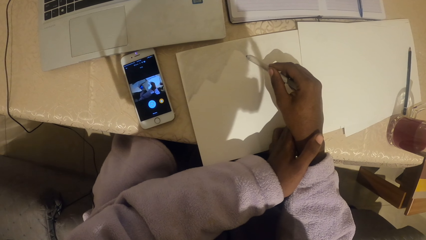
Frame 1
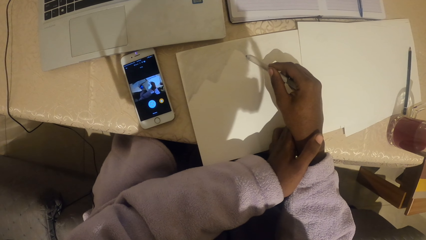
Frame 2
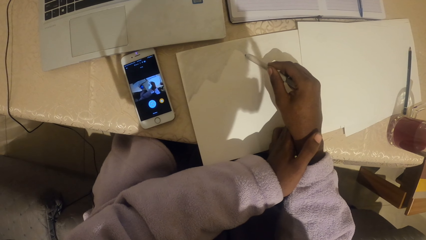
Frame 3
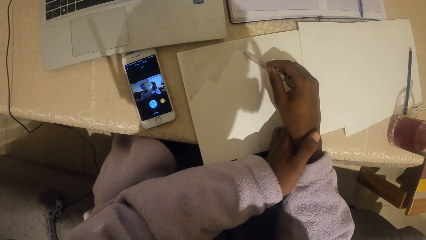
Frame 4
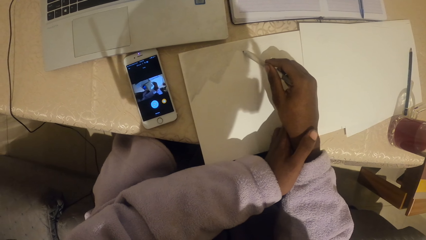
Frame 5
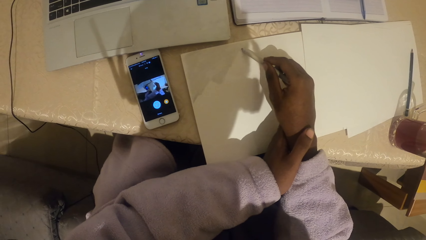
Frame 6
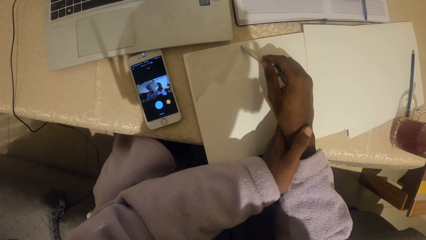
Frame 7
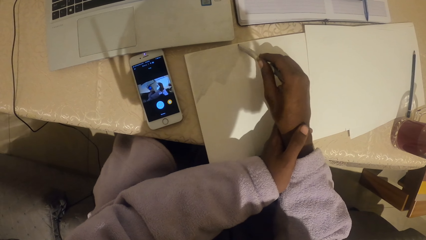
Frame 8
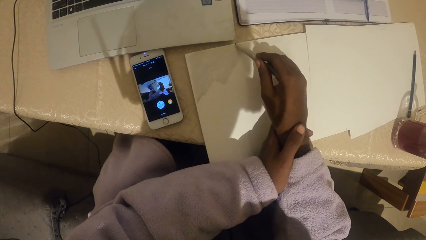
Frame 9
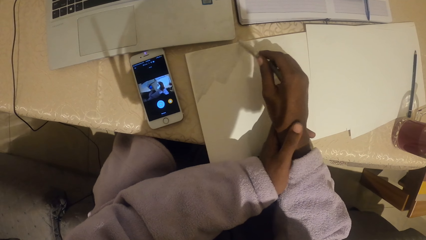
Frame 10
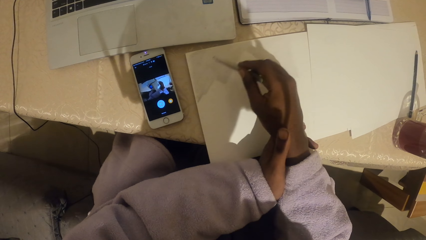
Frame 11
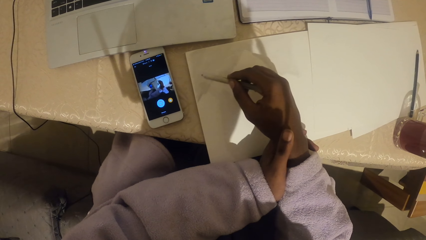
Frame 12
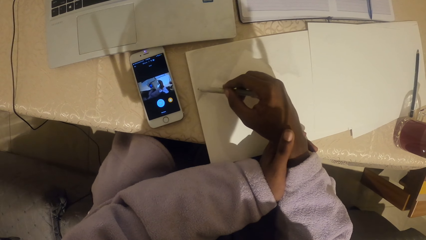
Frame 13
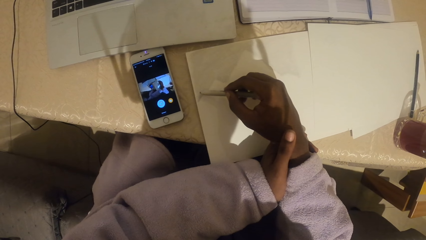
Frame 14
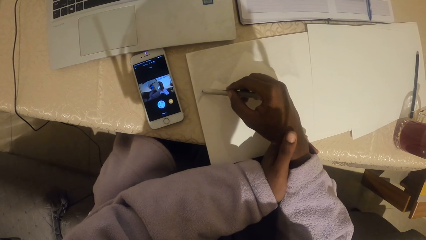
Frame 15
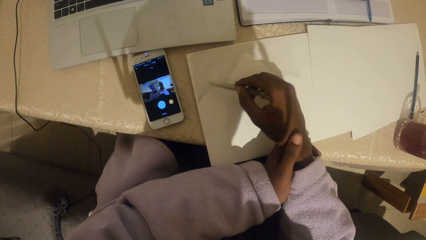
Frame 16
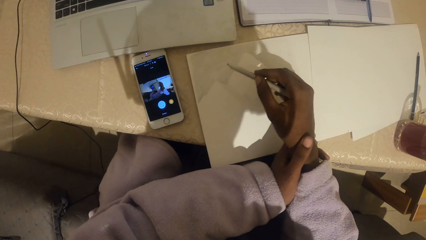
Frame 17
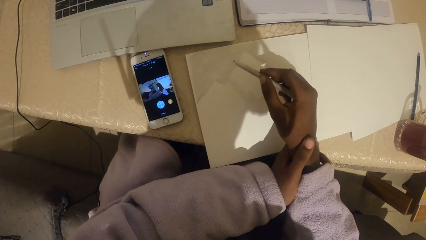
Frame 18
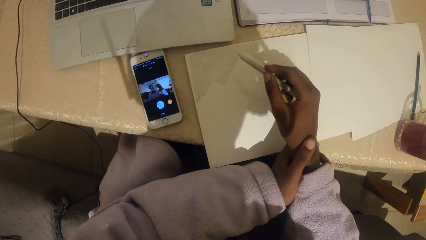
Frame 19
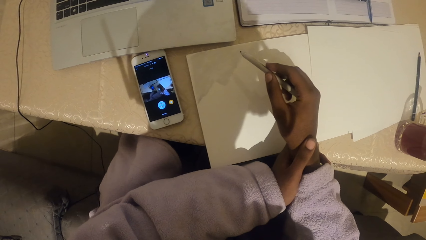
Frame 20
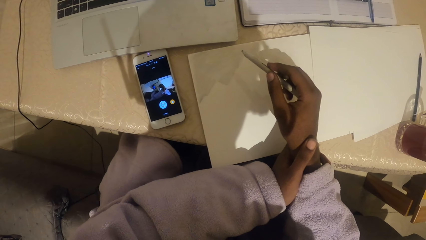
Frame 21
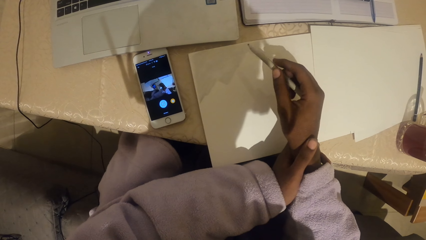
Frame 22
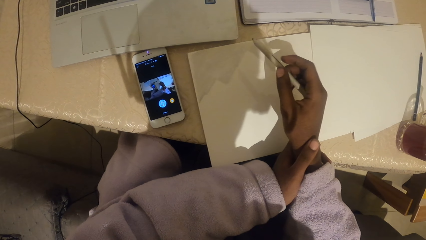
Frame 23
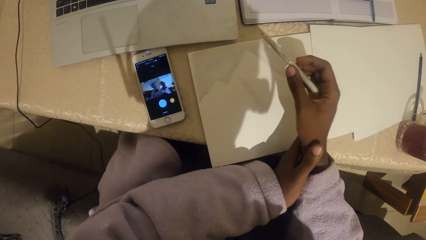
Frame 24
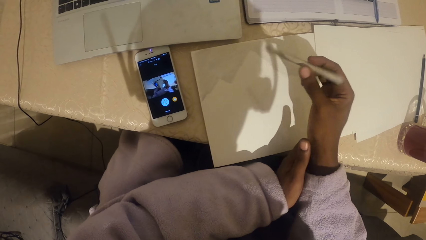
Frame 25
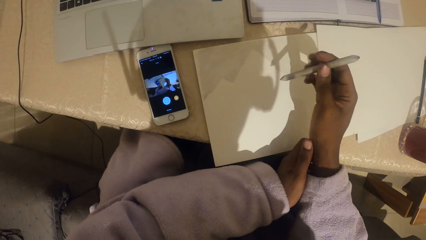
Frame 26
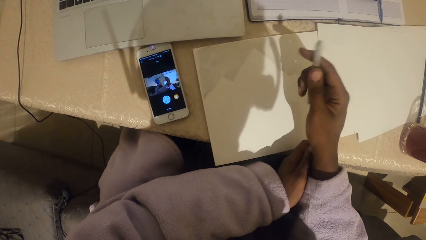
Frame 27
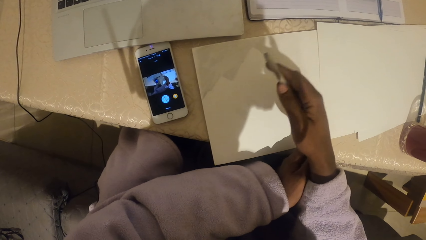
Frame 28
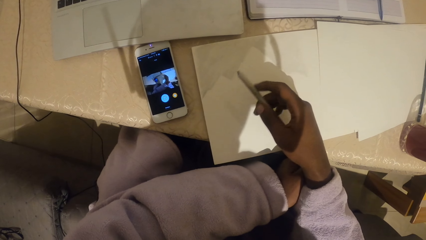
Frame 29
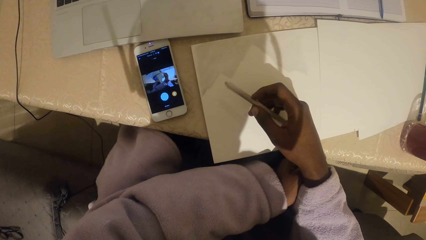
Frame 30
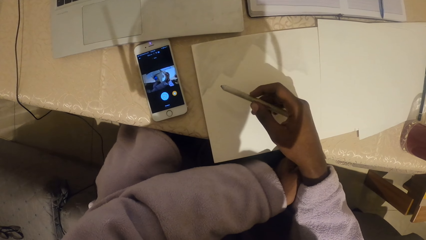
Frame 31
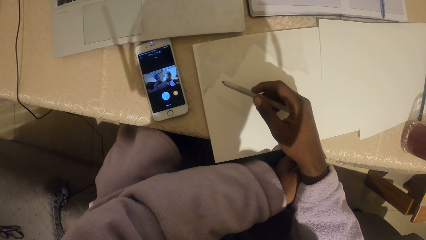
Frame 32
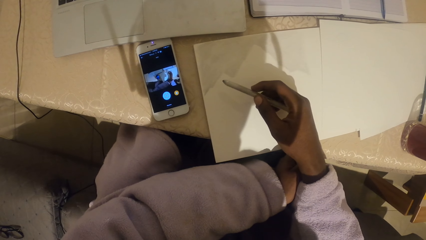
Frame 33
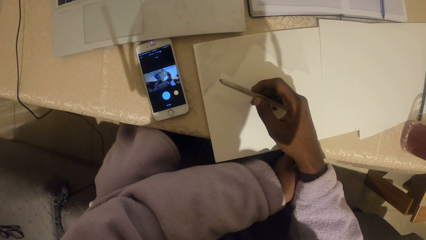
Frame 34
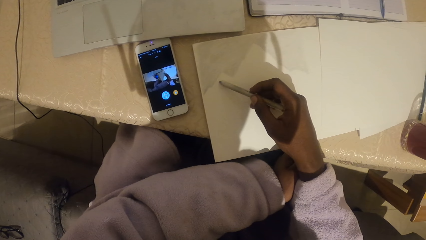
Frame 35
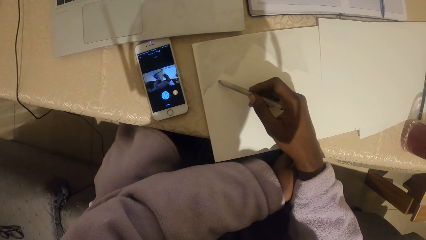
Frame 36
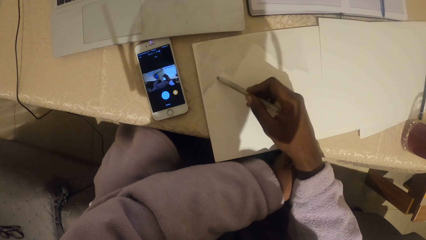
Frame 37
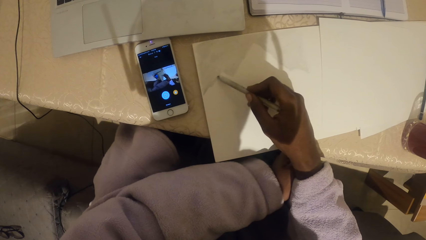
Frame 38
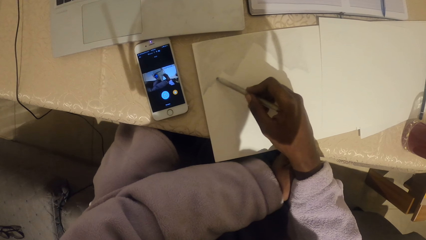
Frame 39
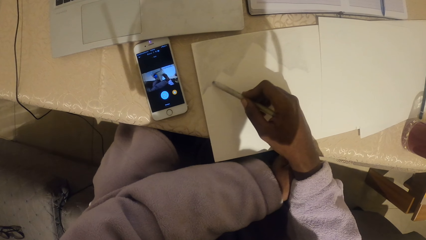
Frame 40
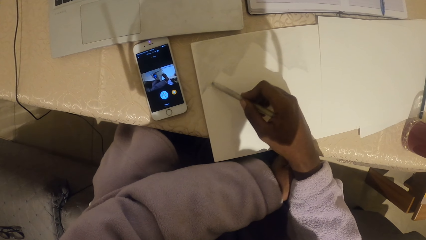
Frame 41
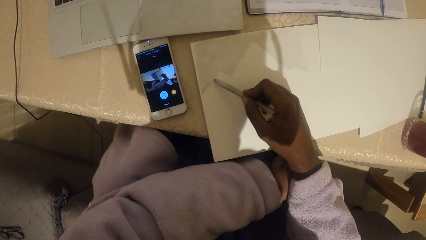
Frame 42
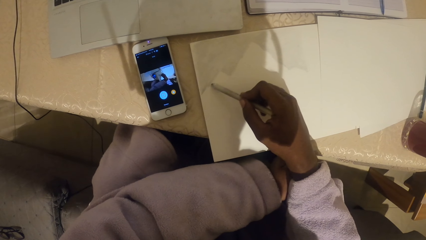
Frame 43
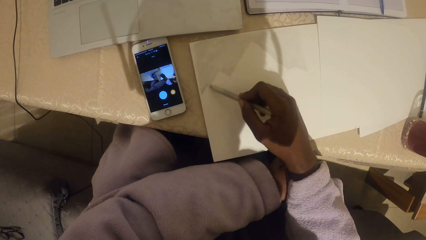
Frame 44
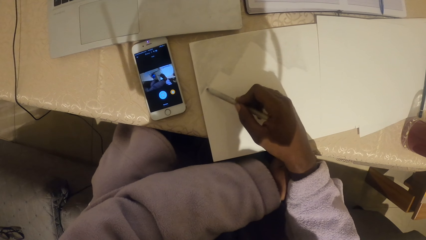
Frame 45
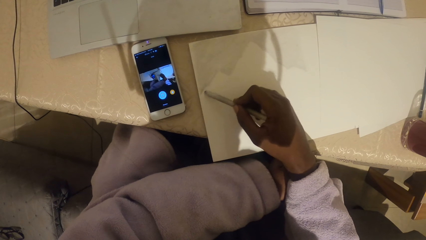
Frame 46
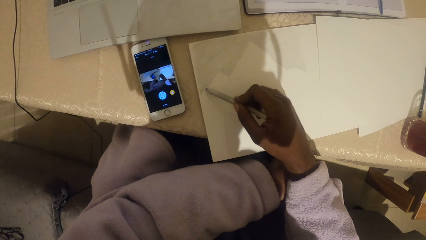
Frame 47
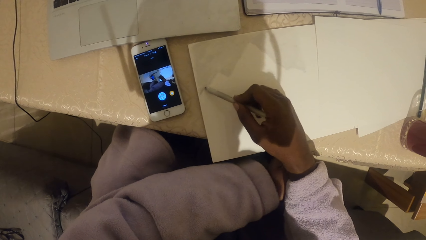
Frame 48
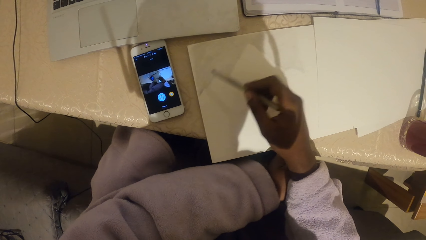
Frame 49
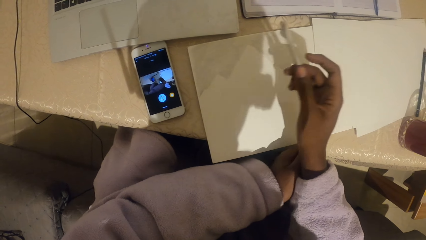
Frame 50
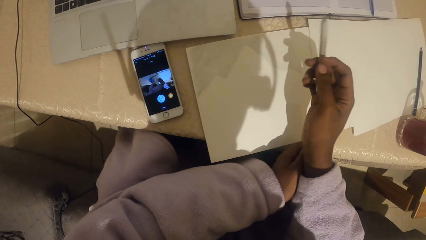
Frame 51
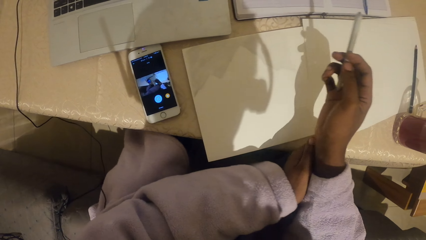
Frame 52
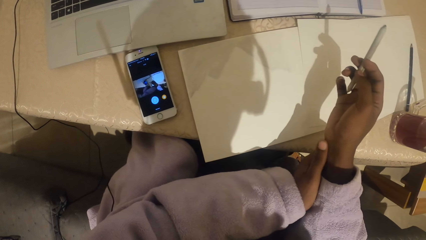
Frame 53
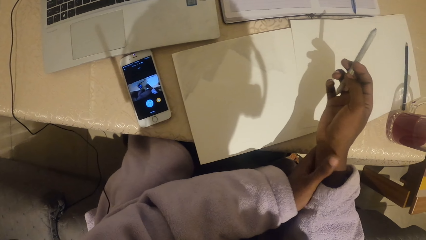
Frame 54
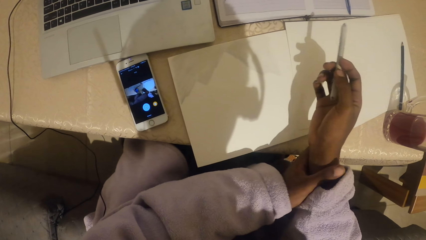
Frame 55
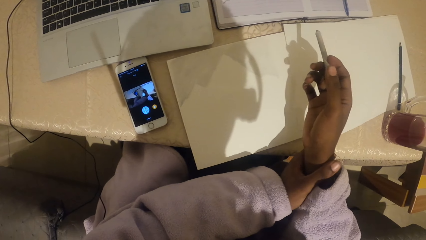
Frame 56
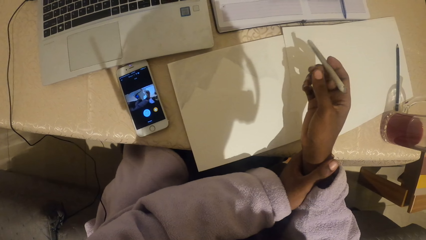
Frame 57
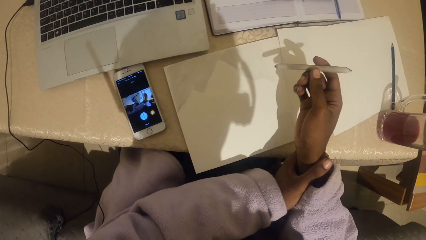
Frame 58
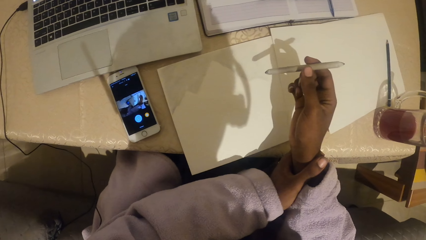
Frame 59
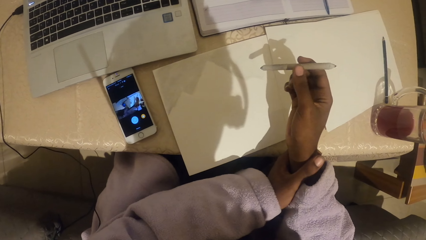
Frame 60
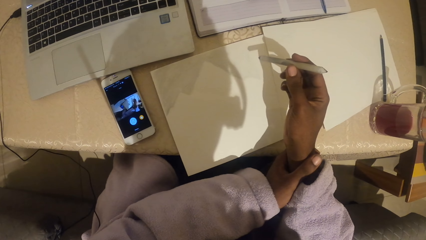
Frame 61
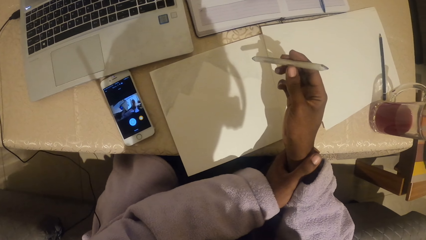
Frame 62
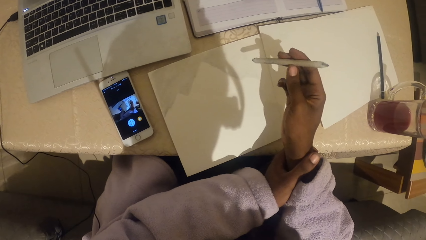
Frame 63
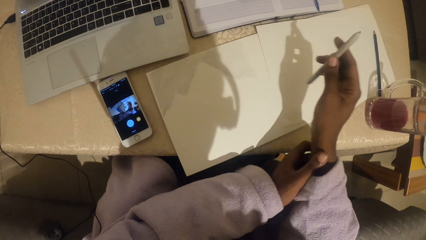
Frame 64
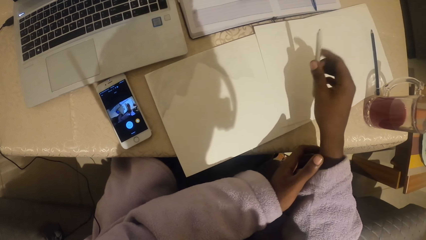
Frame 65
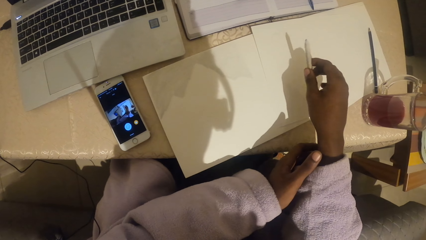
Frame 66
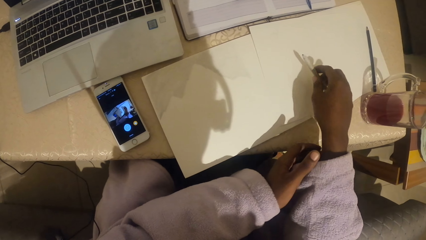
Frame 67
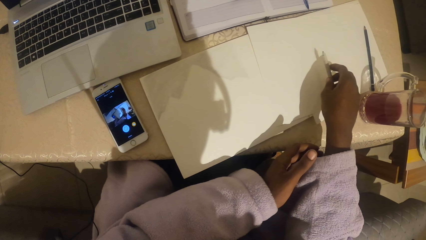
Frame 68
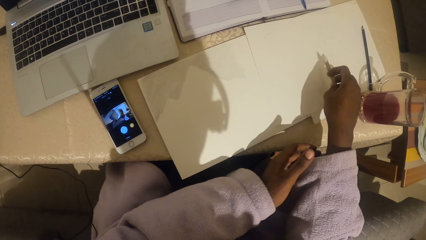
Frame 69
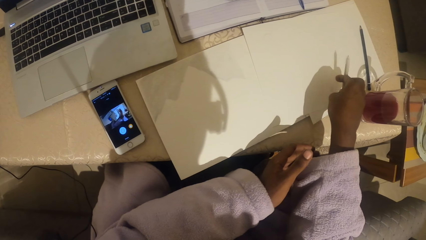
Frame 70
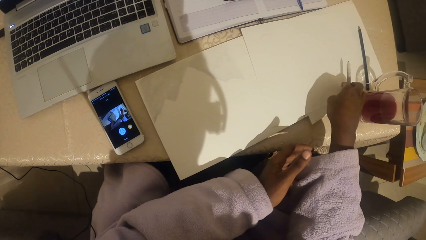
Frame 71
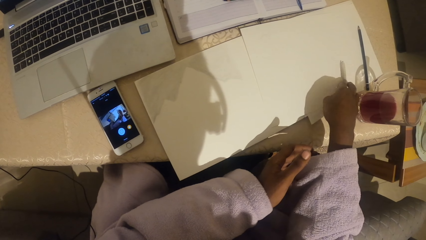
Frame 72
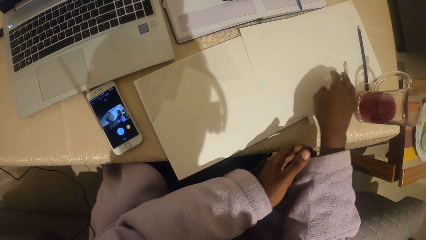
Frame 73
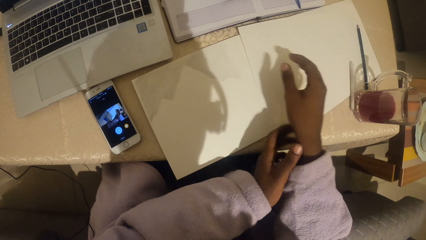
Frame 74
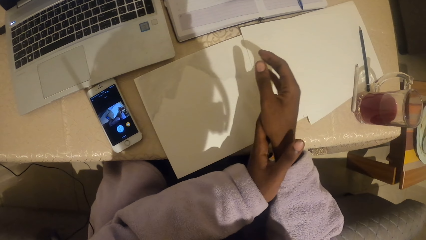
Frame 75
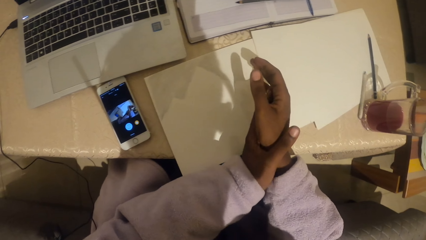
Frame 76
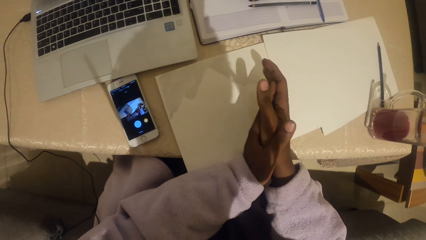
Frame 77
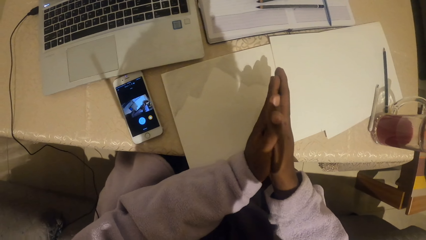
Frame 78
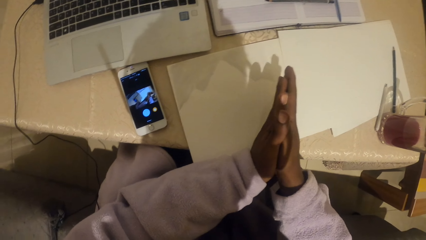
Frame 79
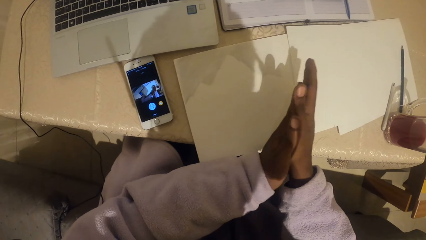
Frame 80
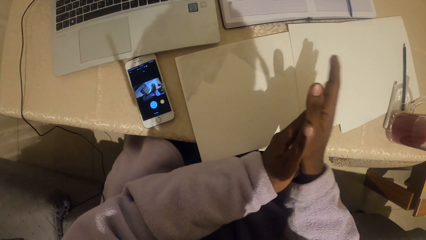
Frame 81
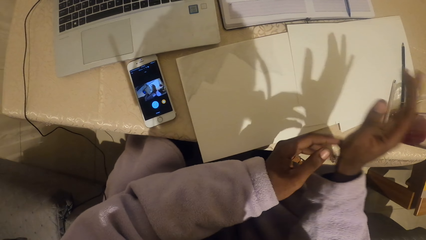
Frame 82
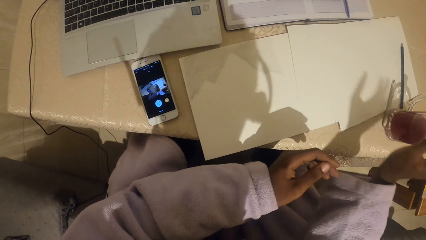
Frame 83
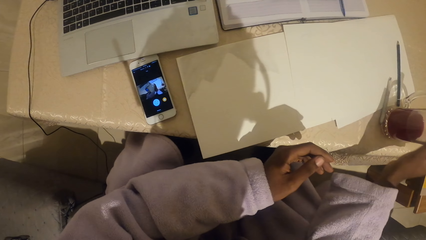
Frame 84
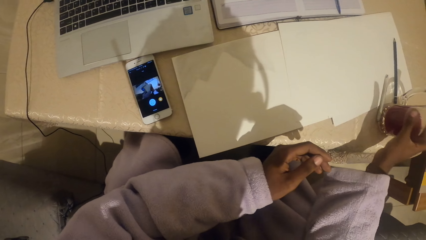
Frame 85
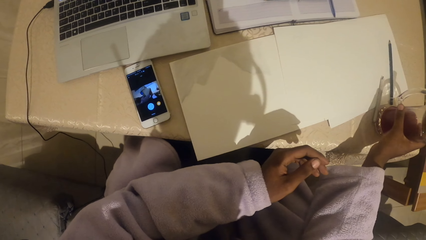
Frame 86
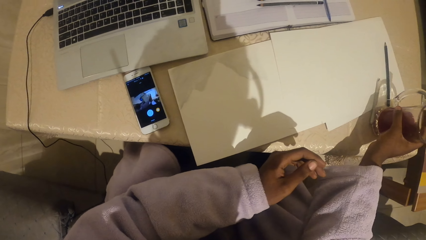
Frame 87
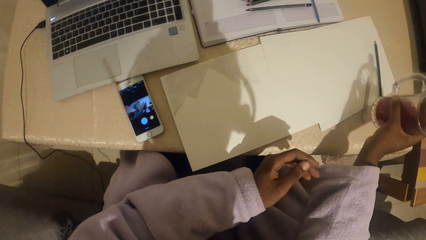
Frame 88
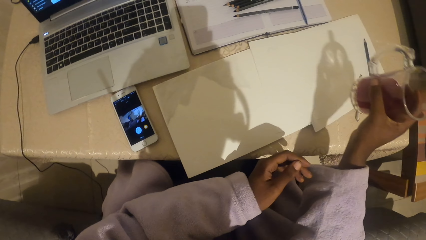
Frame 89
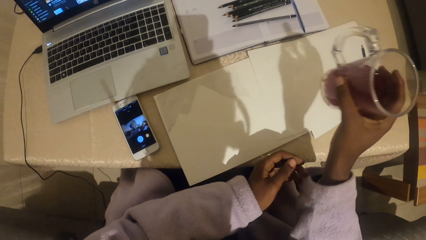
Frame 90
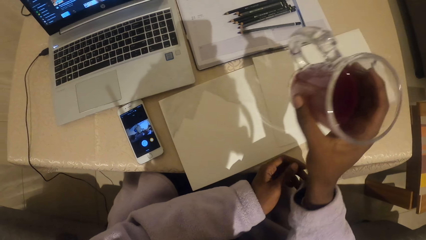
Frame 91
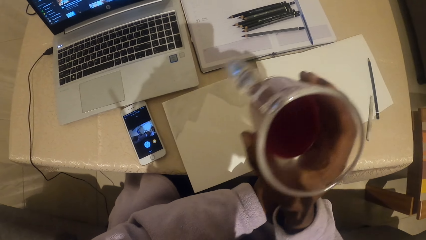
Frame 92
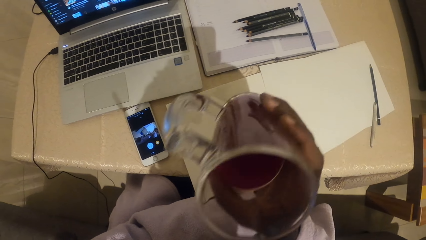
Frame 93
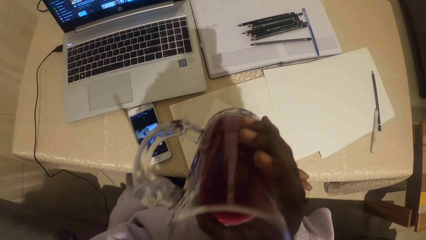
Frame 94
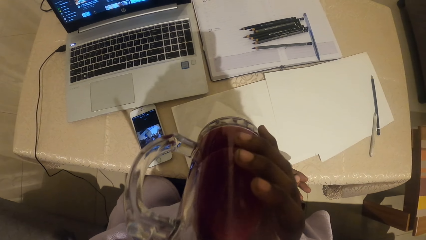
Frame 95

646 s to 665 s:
The camera wearer draws the picture on the paper. They tilt the pencil. They draft on the paper. They look around. They turn the pen. They place the pencil down. They rub the hands together. They pick up the glass of juice.
